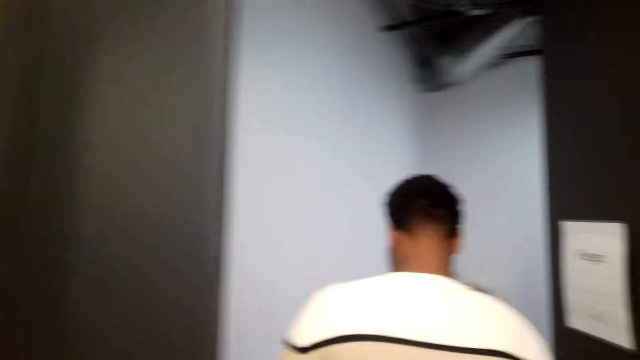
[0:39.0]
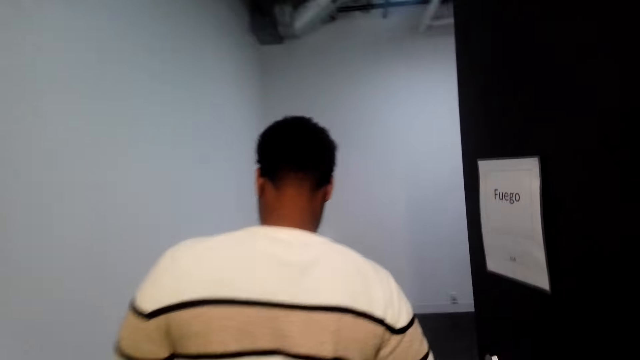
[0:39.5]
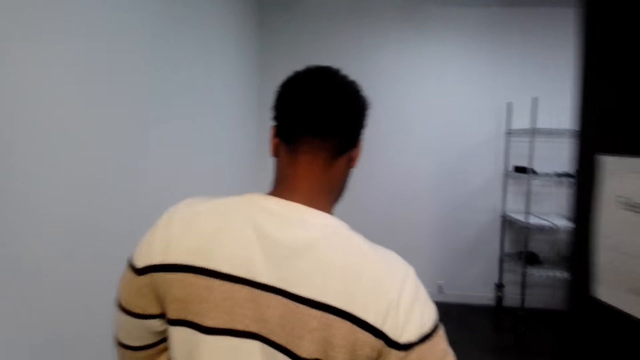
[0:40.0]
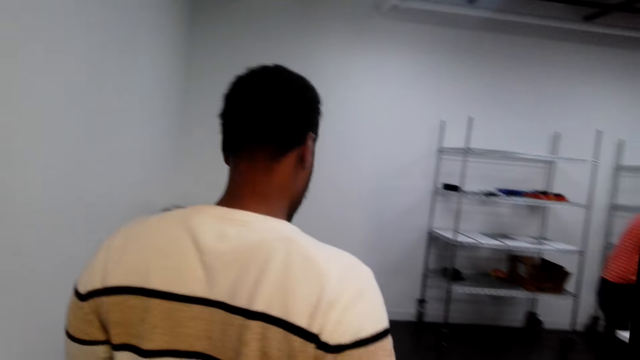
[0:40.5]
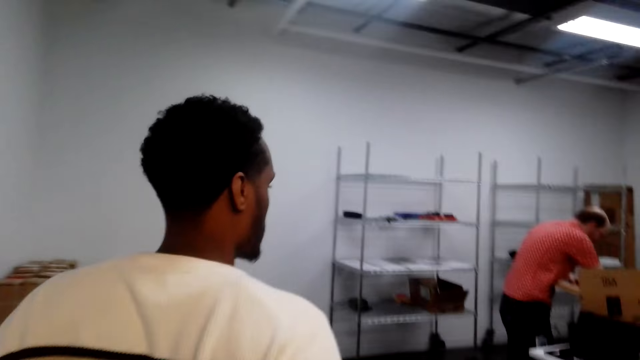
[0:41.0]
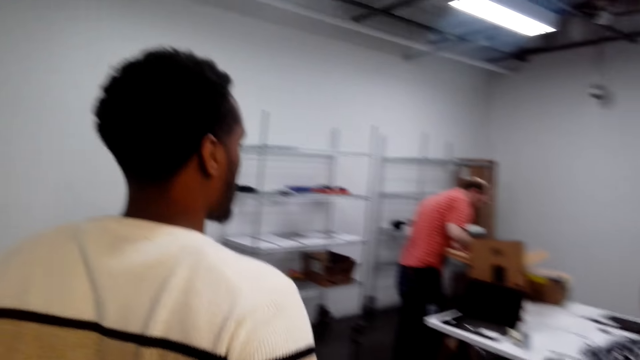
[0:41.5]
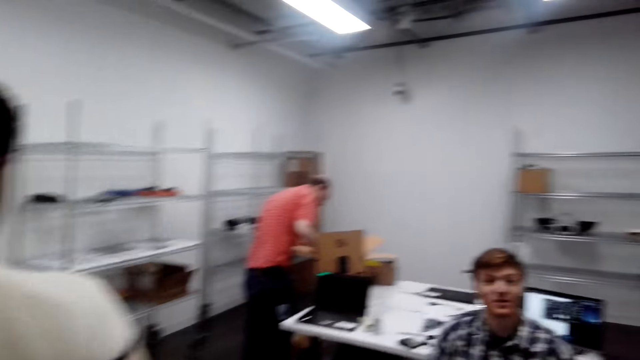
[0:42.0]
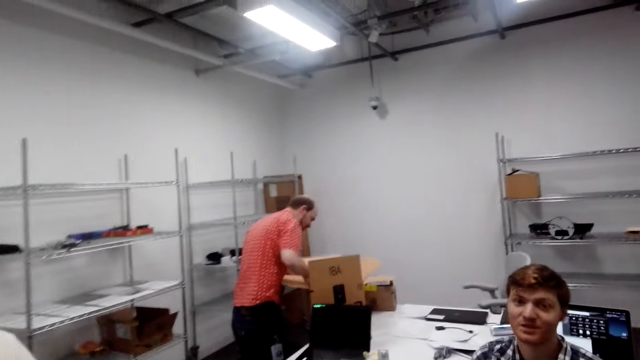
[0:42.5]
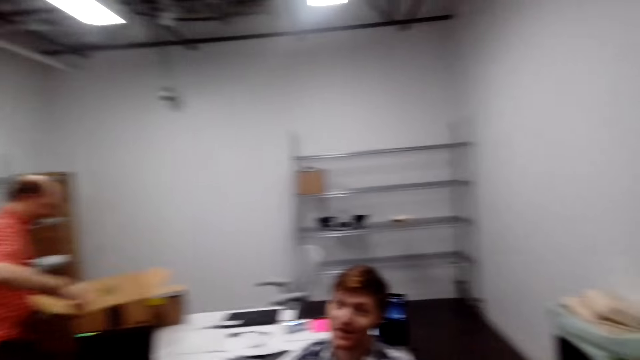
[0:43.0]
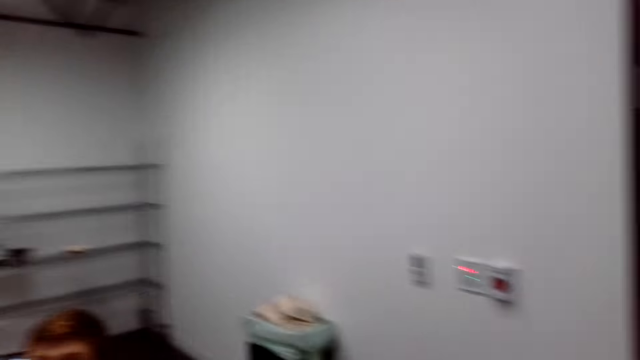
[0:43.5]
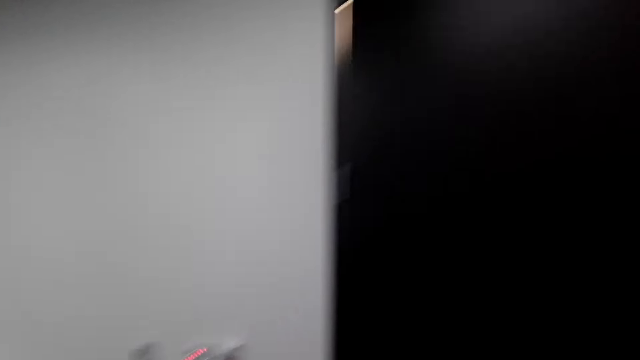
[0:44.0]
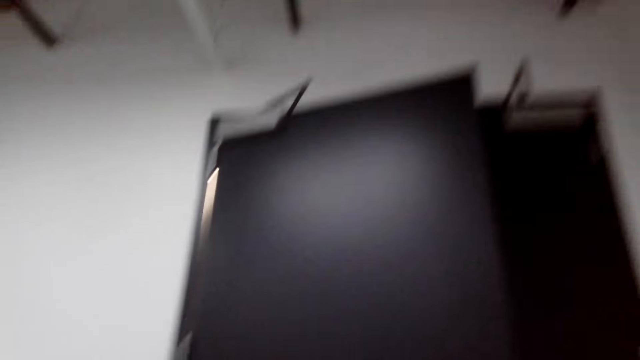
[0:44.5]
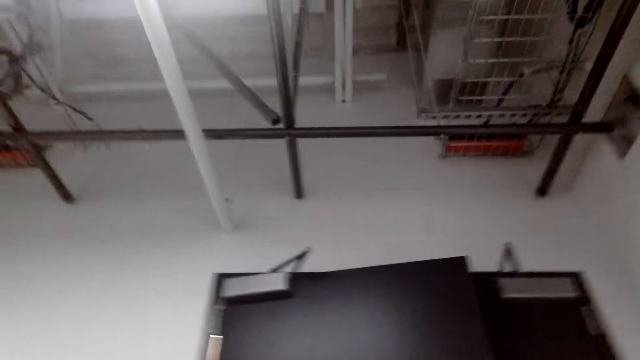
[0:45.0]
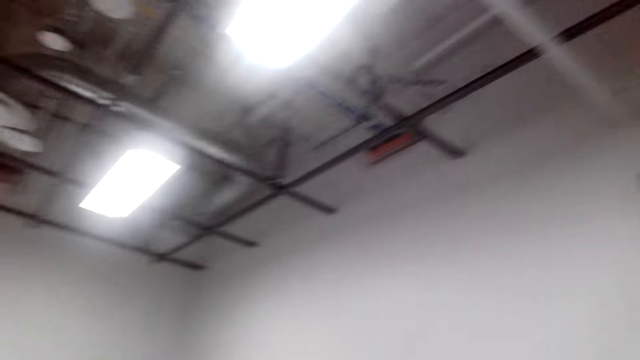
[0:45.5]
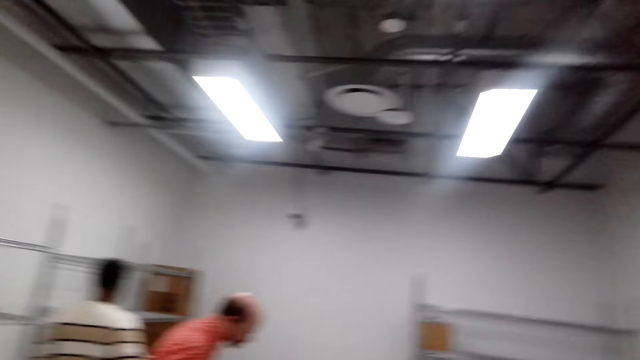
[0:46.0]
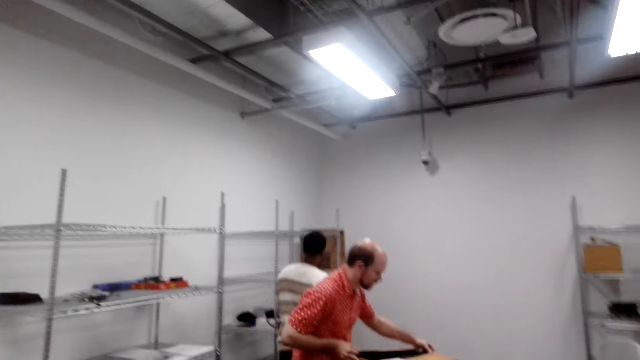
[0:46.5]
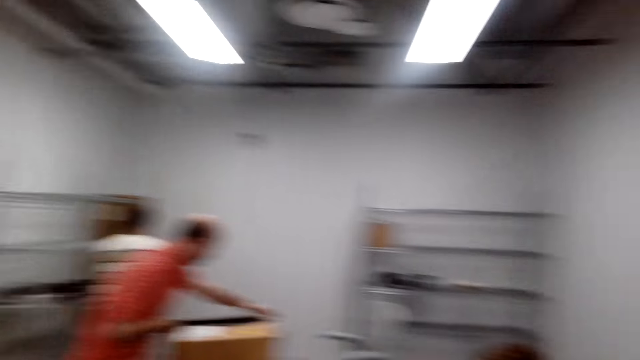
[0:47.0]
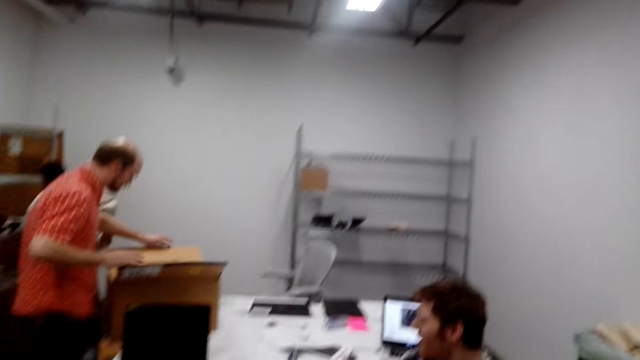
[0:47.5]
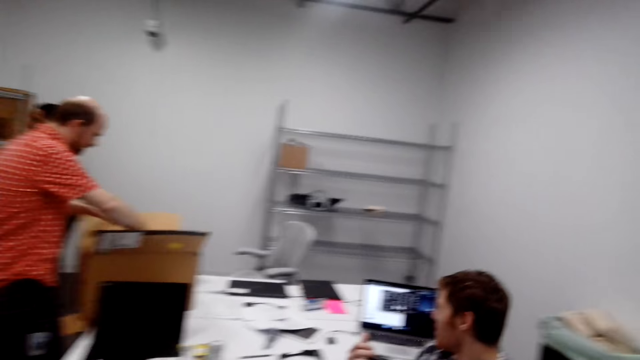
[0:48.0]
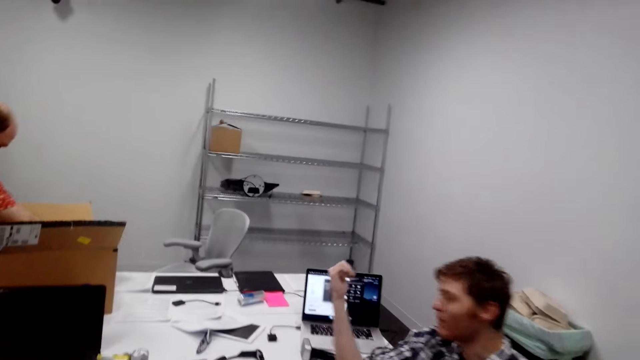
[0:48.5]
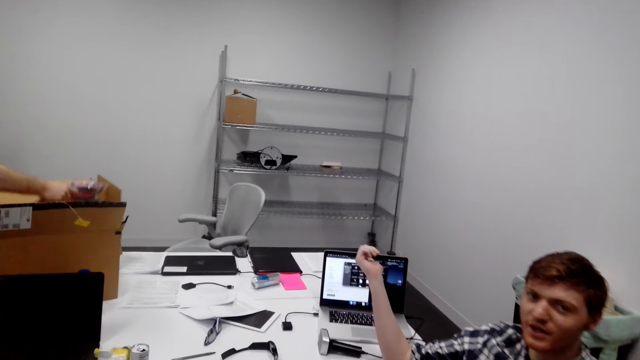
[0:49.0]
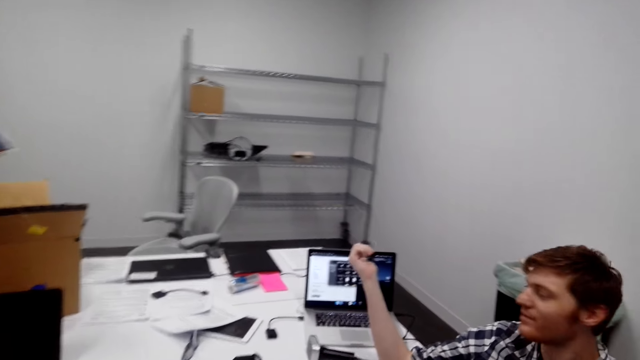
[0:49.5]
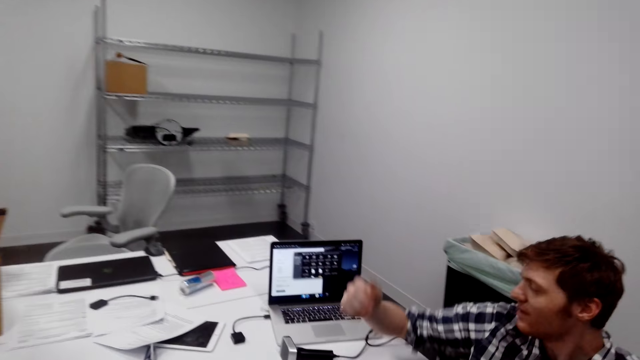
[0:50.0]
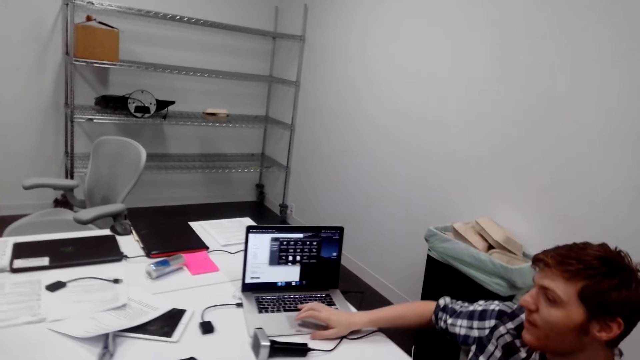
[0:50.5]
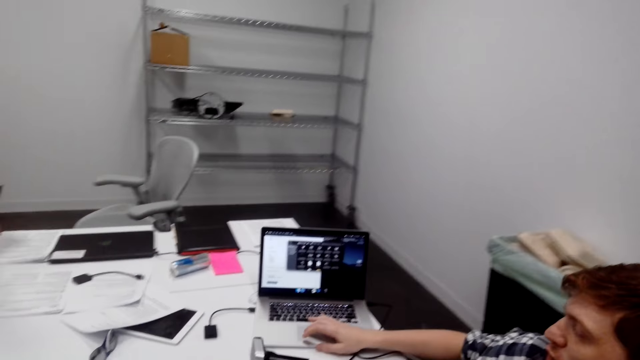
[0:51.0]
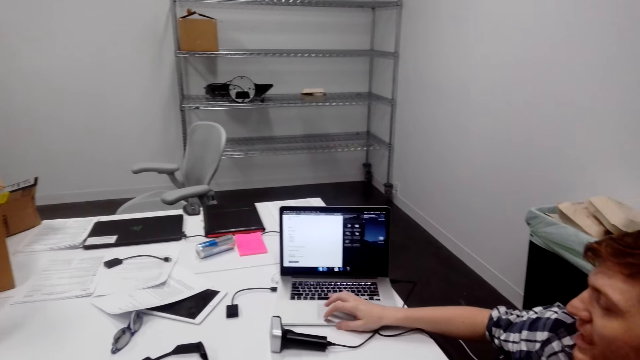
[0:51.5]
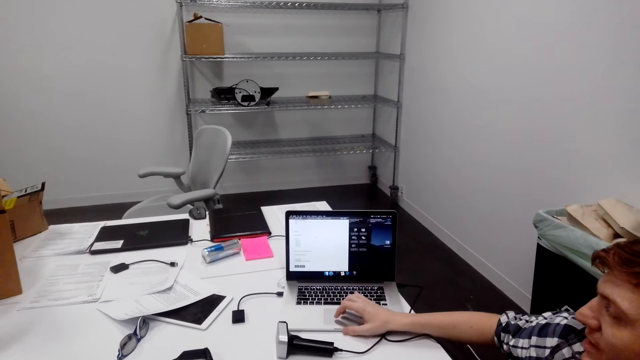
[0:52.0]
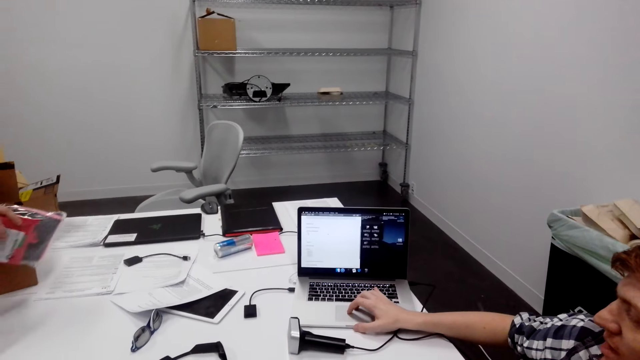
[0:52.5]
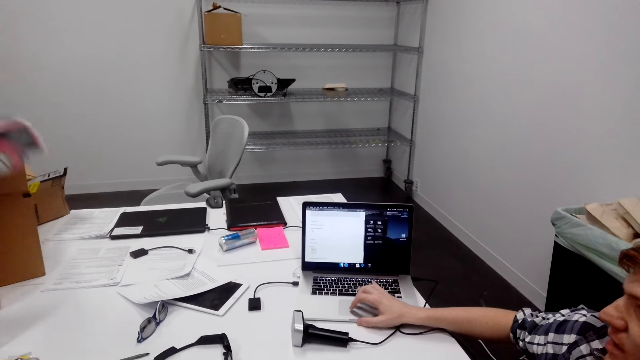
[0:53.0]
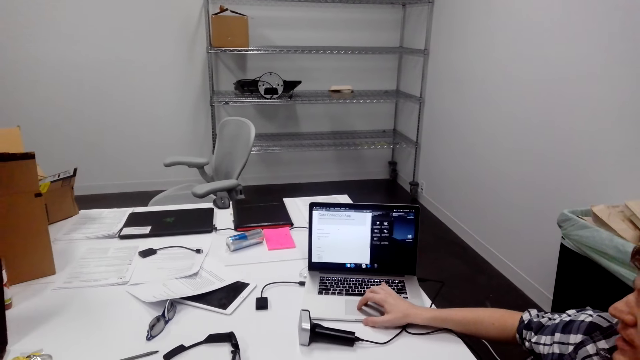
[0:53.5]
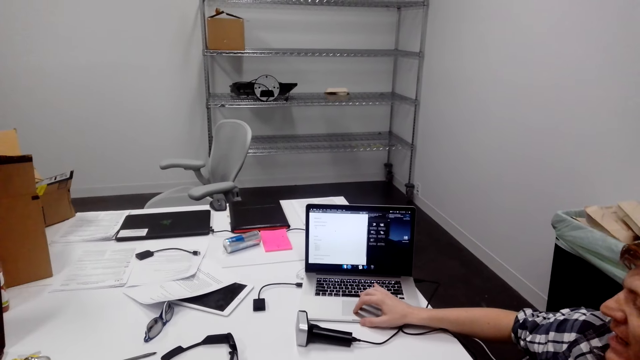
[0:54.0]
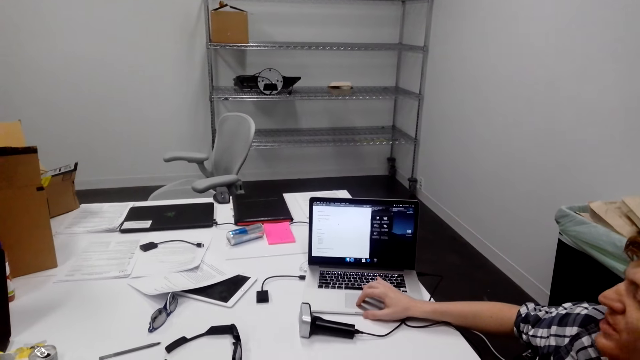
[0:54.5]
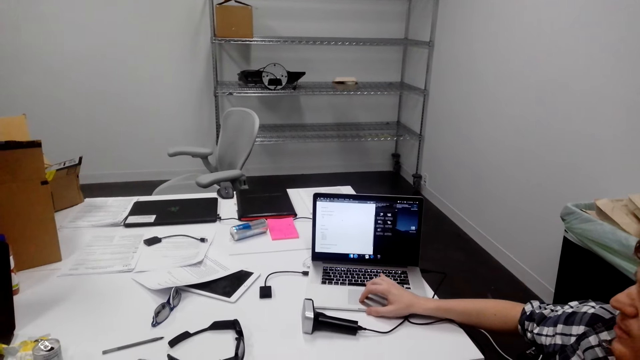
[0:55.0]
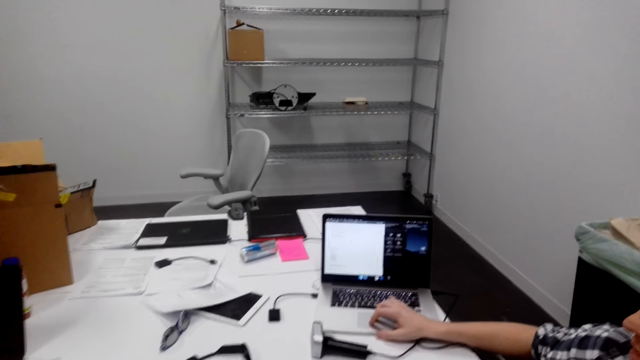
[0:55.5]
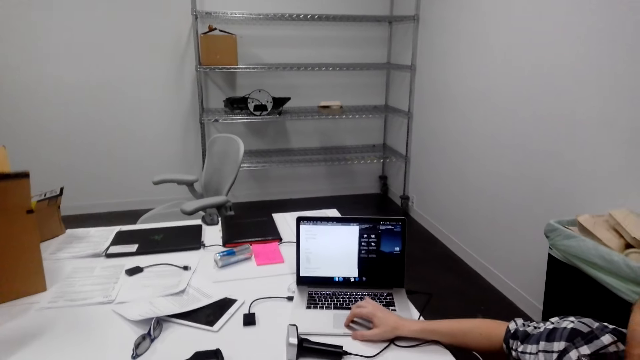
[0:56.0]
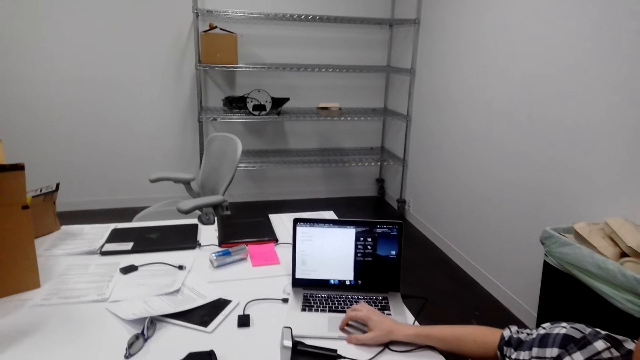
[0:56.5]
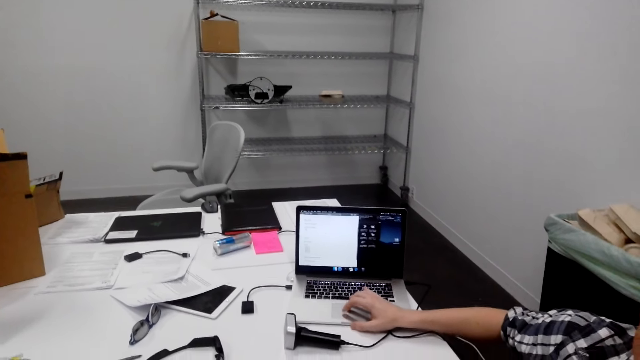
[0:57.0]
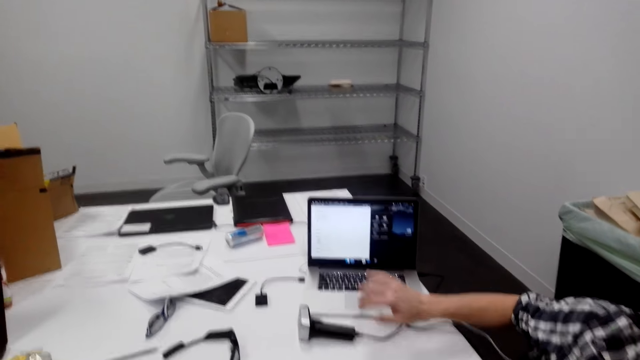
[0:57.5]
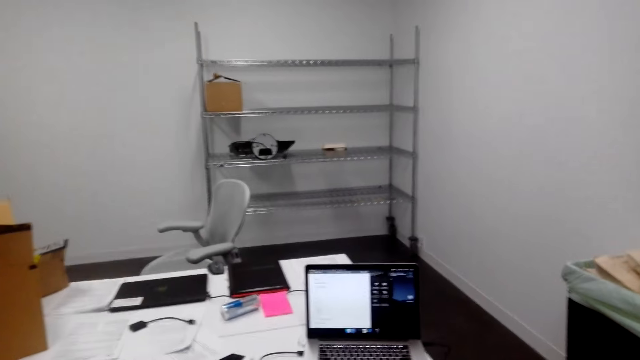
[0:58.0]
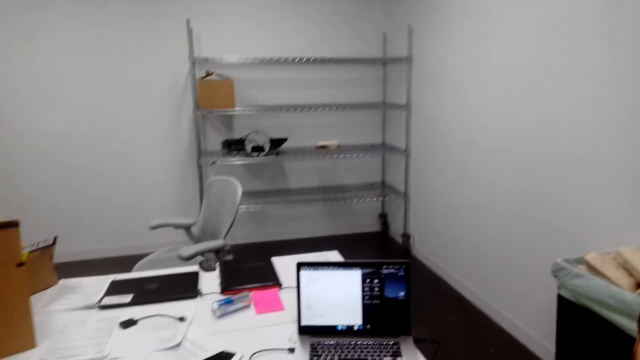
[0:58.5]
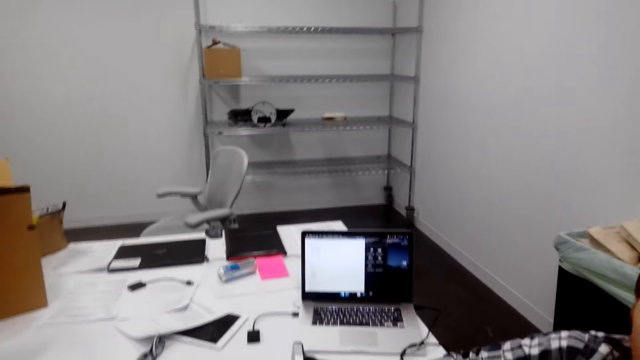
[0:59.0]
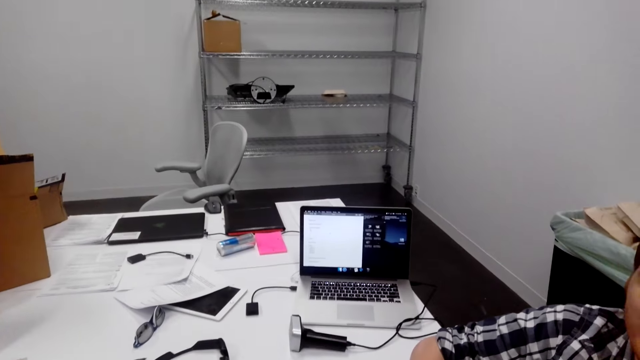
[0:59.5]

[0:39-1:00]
The camera wearer enters a room. The man looks around. The camera wearer looks around the room. Another man interacts with the camera wearer. The camera wearer looks around the room. They do something. Another man picks something from the box. Another man points at something. The second man operates the laptop. The camera wearer looks at the laptop.
